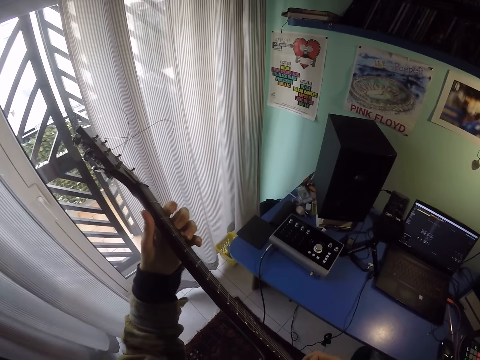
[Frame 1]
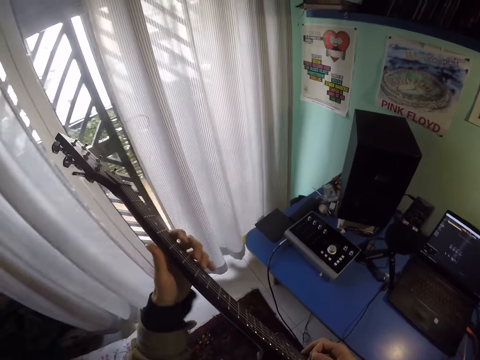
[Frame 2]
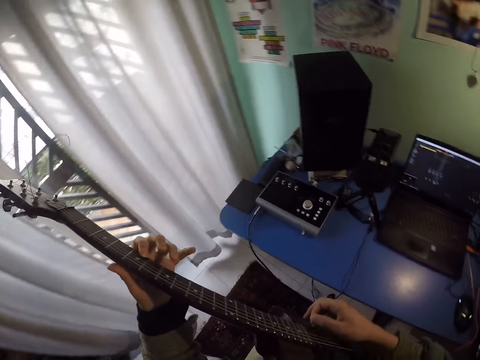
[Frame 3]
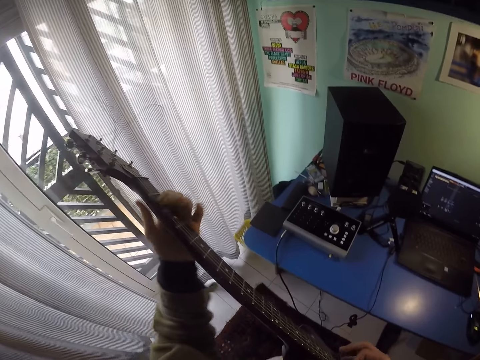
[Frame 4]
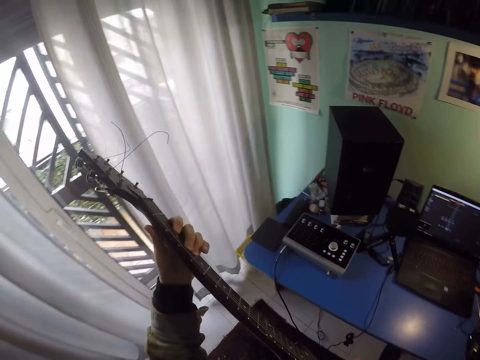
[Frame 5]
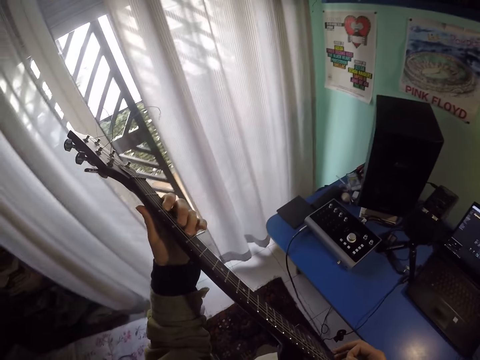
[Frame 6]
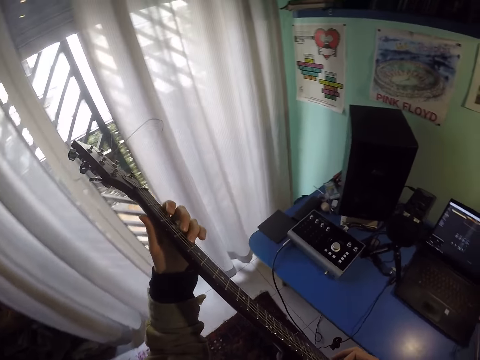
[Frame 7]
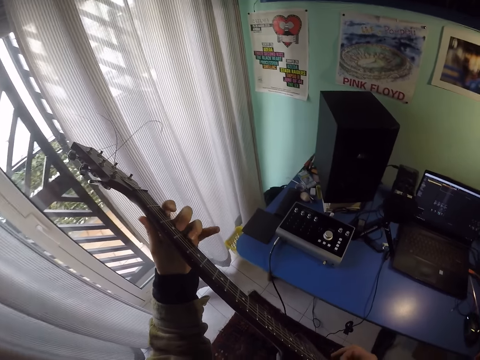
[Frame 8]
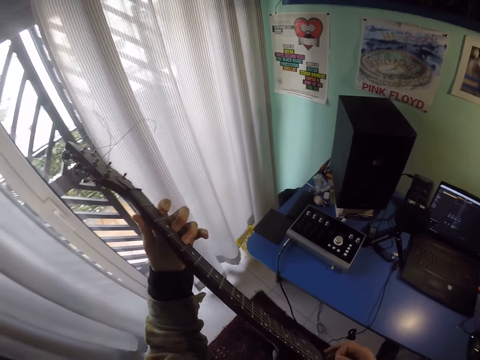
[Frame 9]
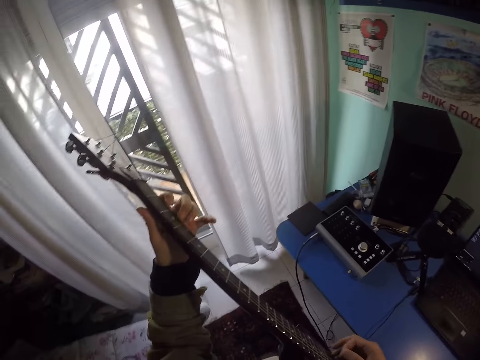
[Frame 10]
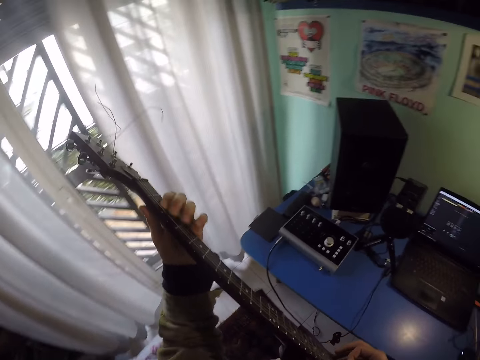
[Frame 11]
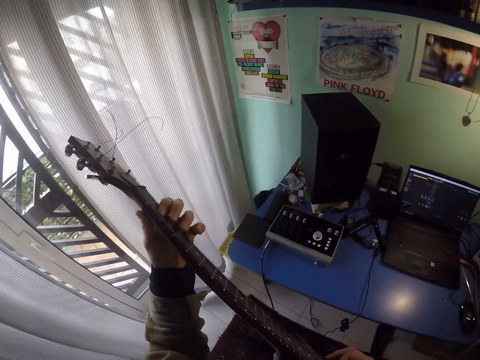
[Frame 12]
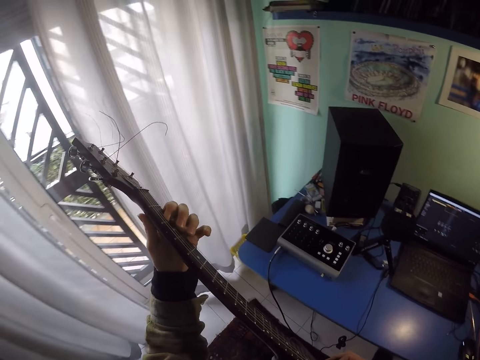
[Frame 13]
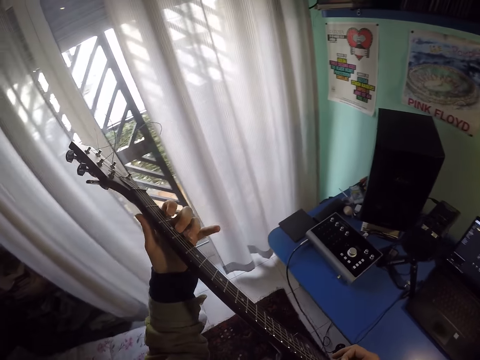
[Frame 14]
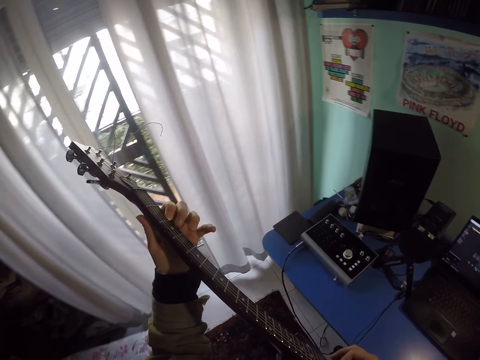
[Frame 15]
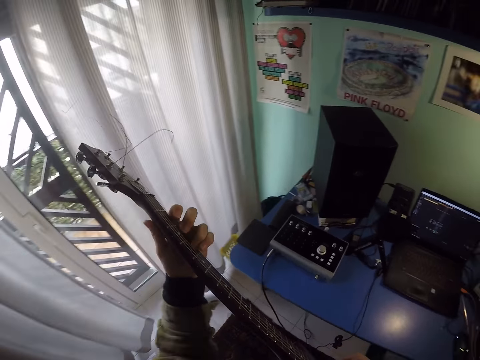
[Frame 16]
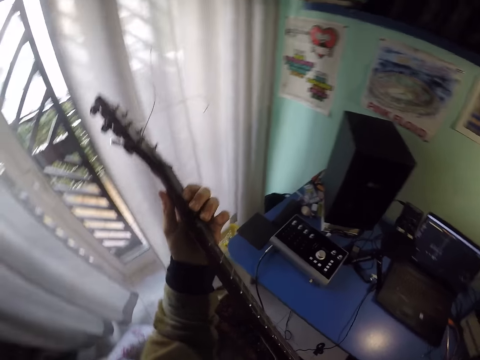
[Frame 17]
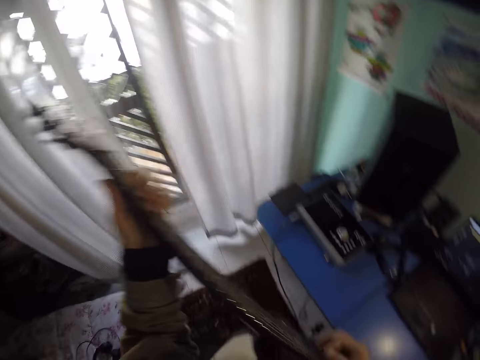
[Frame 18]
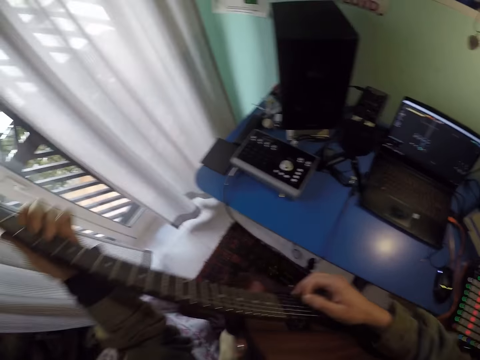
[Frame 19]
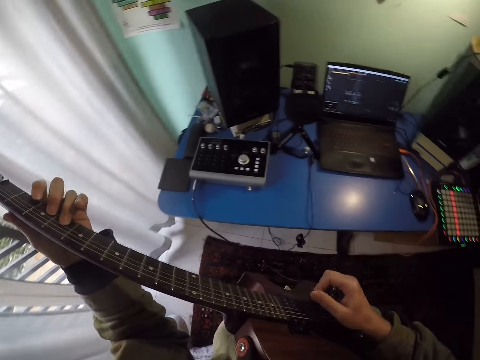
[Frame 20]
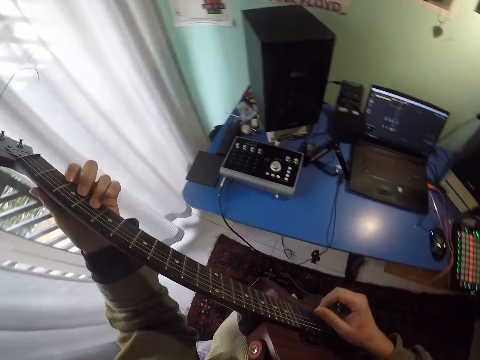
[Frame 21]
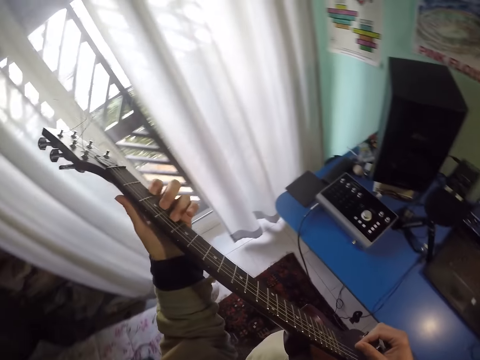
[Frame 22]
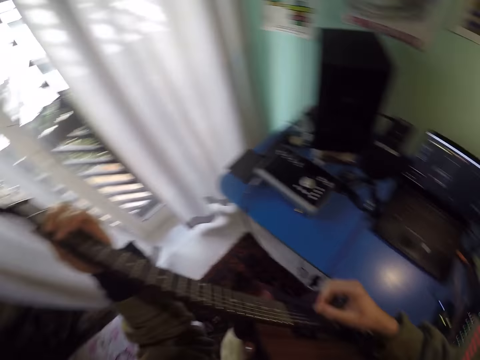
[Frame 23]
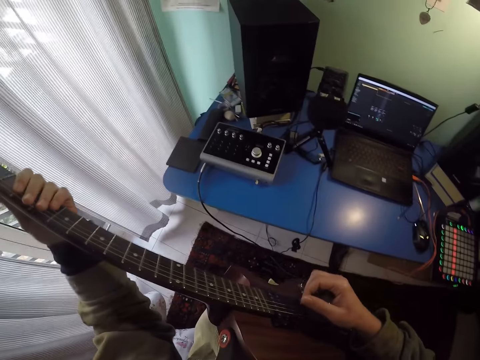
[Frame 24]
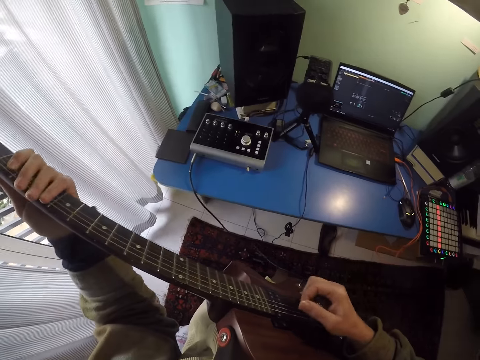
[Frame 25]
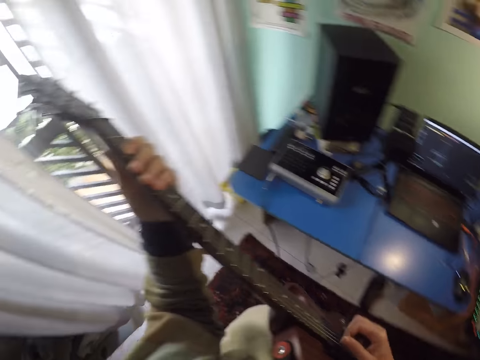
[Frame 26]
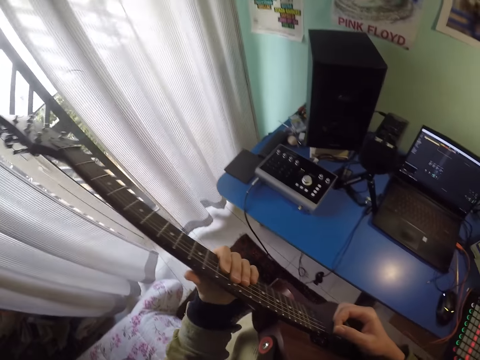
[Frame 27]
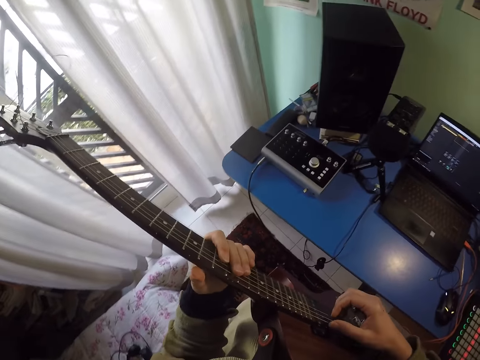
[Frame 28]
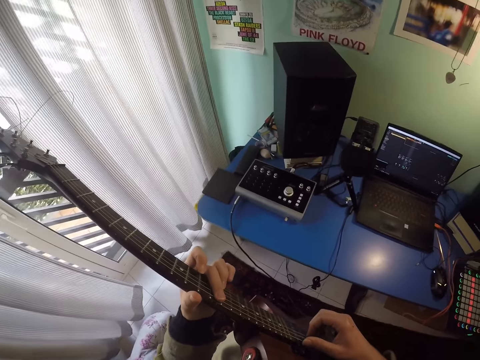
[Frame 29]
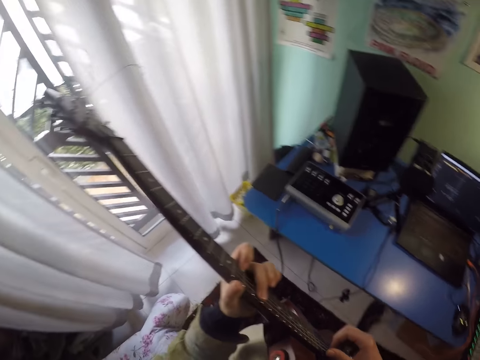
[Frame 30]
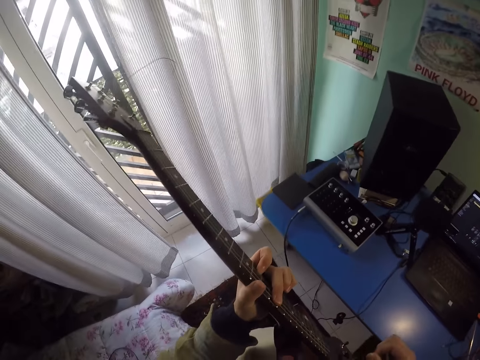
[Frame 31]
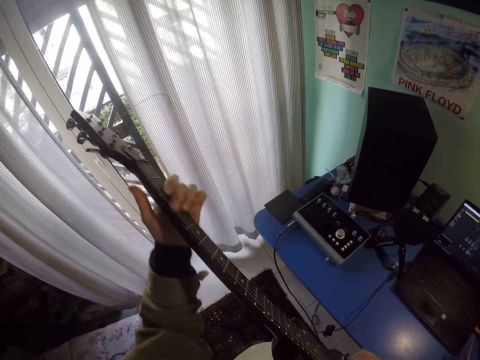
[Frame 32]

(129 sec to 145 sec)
The camera wearer plays the guitar with the right hand. They play the guitar with the left hand. They play the guitar with the left hand again. They play the guitar with the right hand.

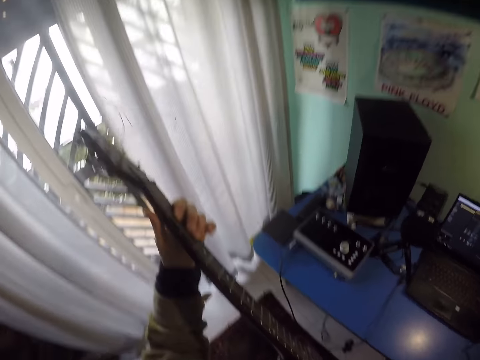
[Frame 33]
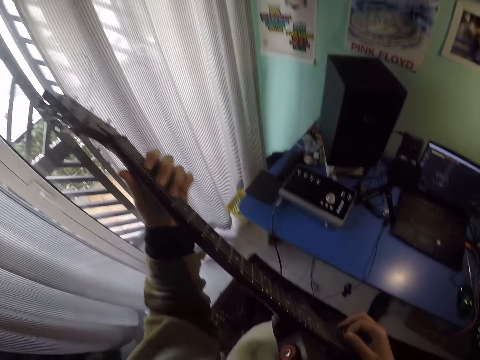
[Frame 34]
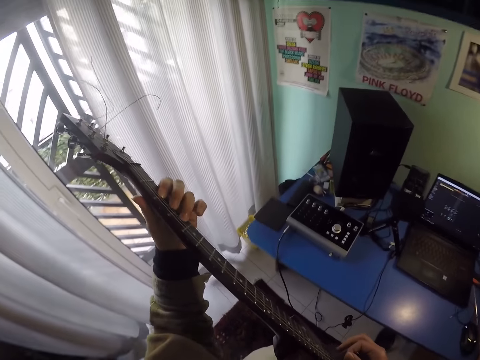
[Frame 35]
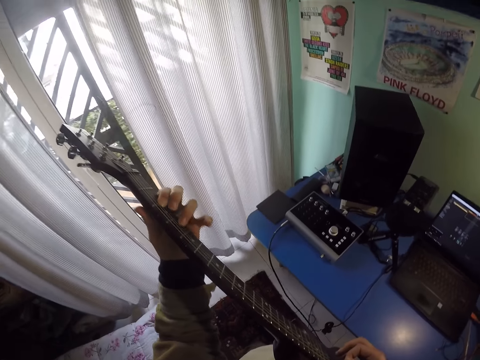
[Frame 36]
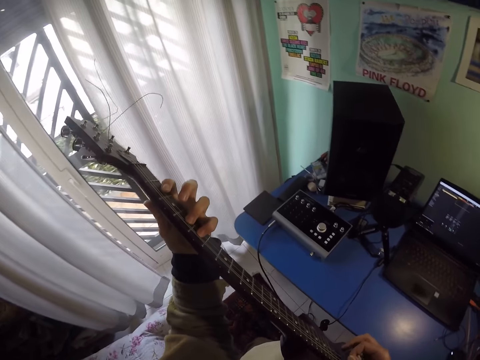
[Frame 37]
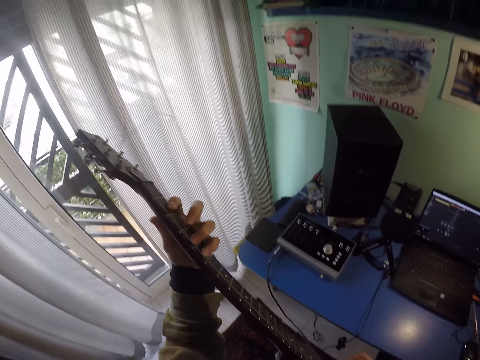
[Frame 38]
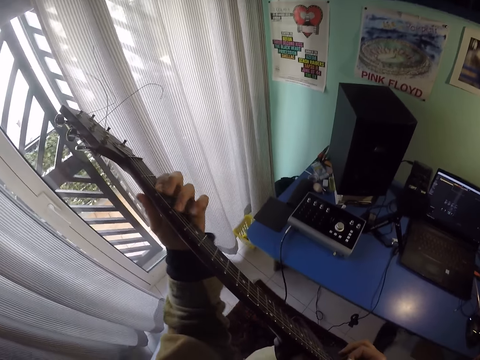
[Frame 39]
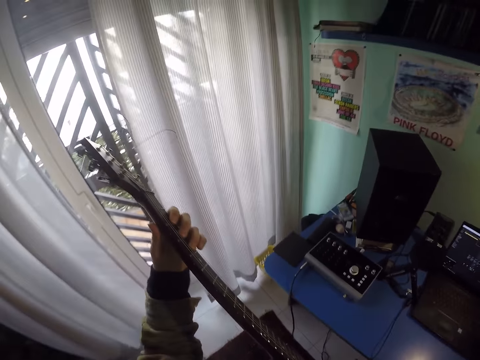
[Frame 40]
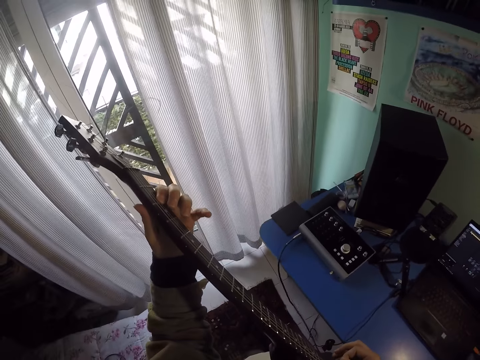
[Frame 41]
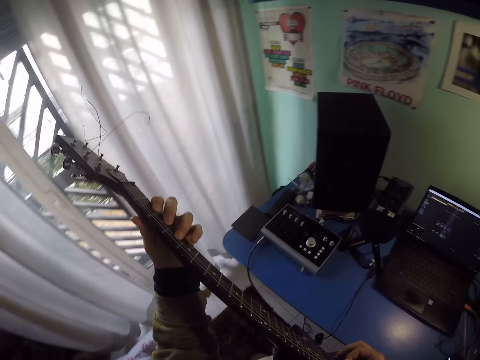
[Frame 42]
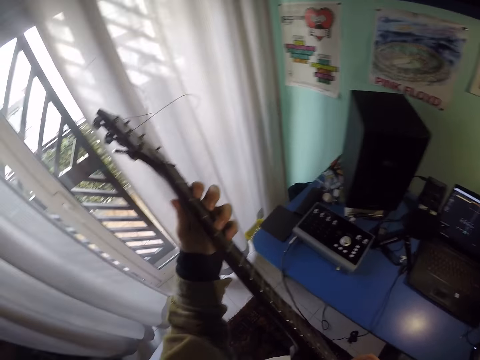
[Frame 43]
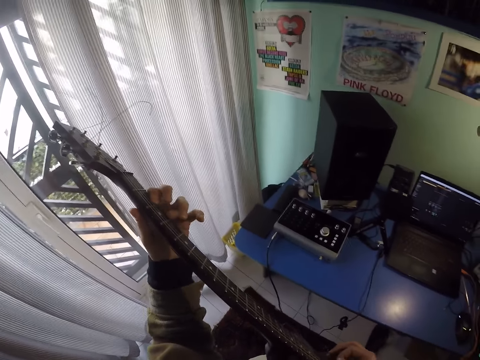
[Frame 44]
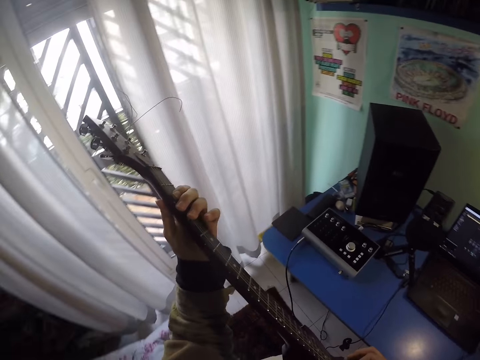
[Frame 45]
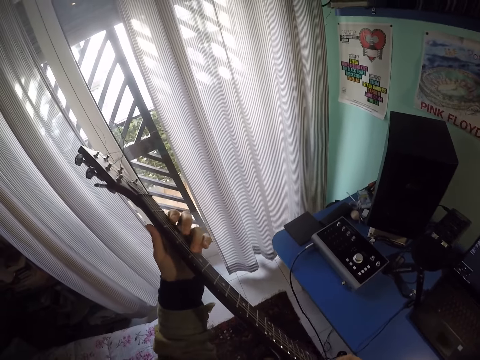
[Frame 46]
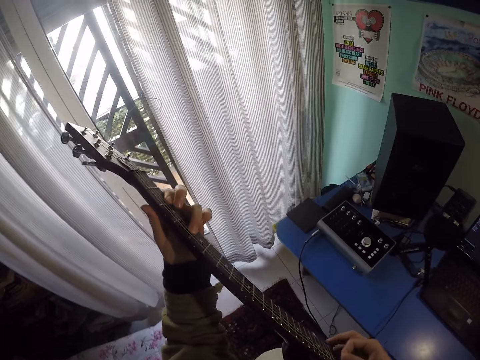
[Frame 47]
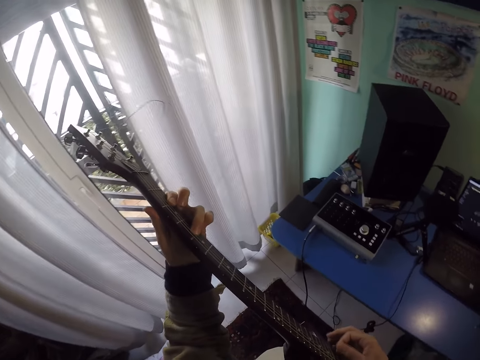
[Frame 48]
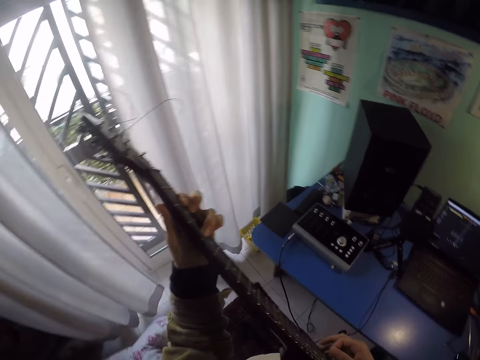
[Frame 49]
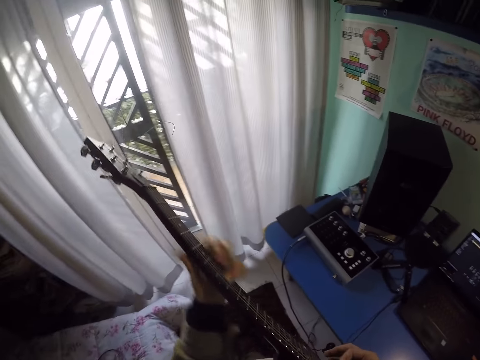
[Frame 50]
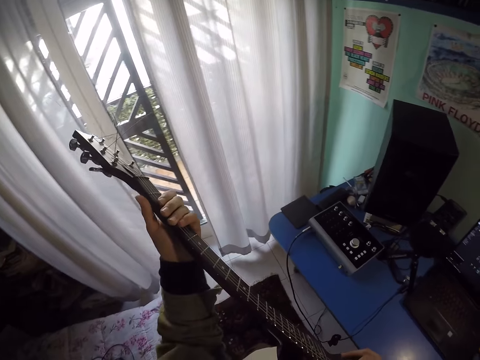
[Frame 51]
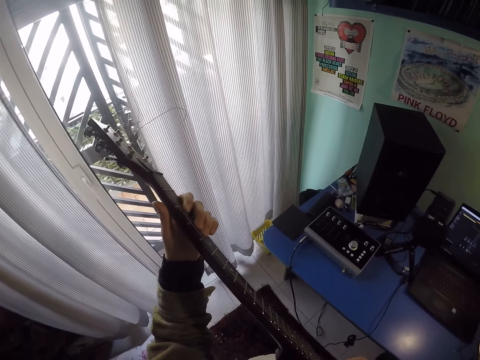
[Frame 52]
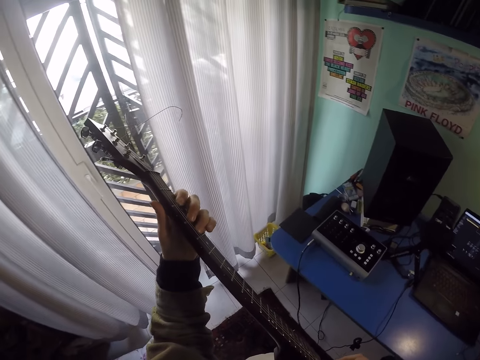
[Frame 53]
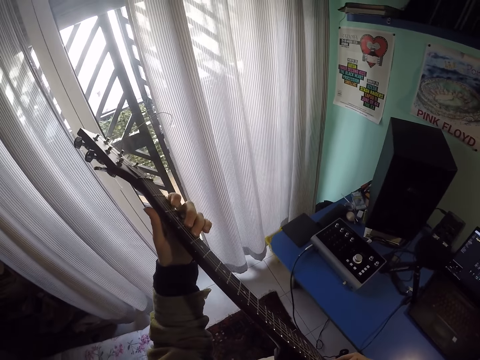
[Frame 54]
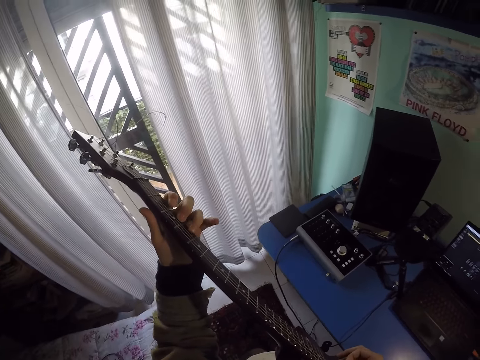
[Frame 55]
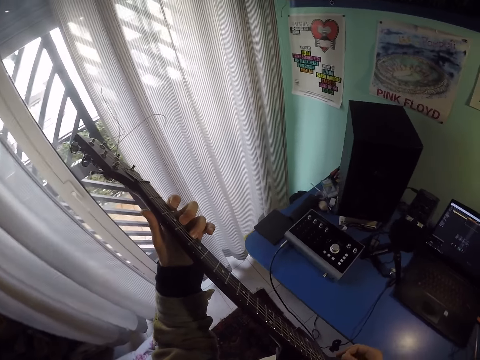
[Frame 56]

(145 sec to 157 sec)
The camera wearer plays the guitar with the left hand.
